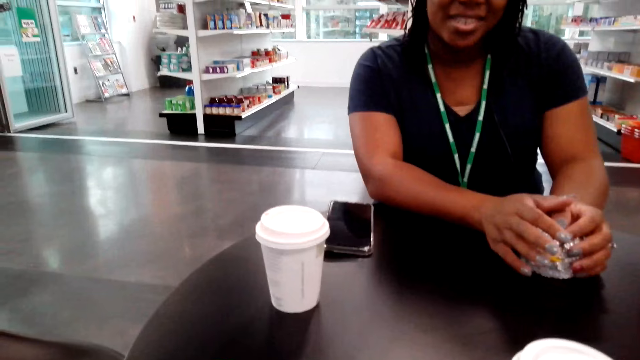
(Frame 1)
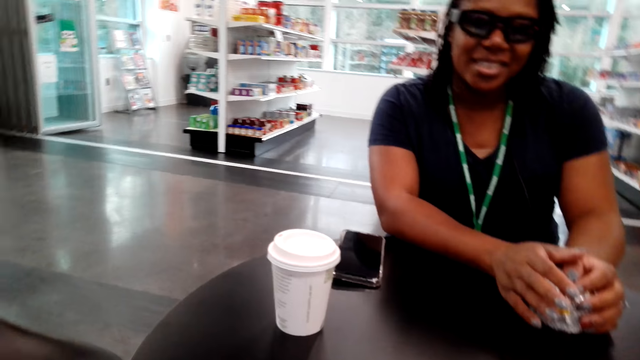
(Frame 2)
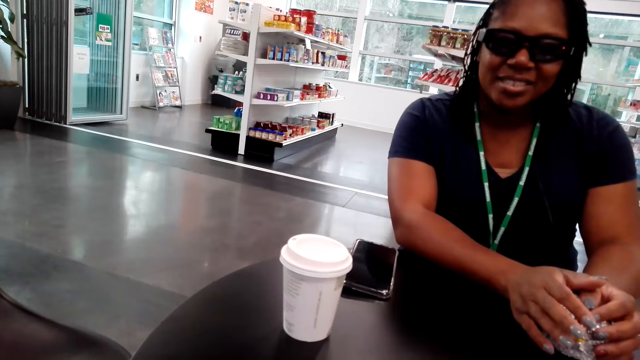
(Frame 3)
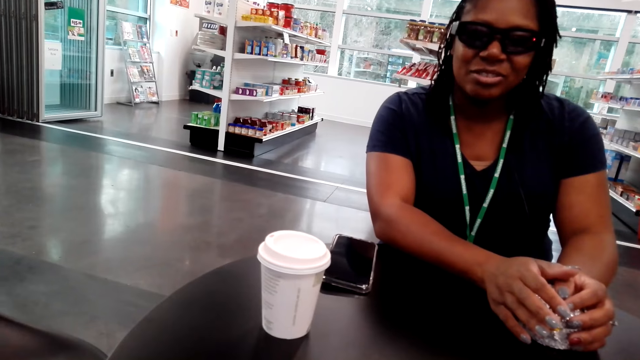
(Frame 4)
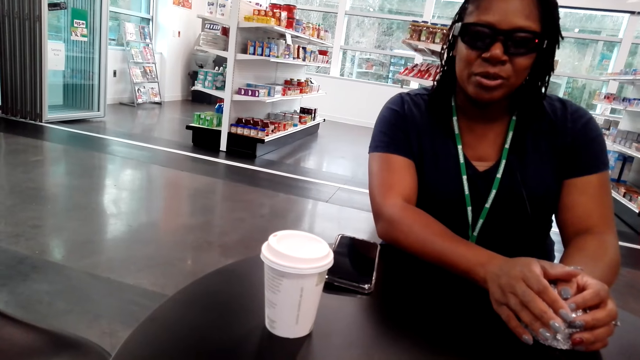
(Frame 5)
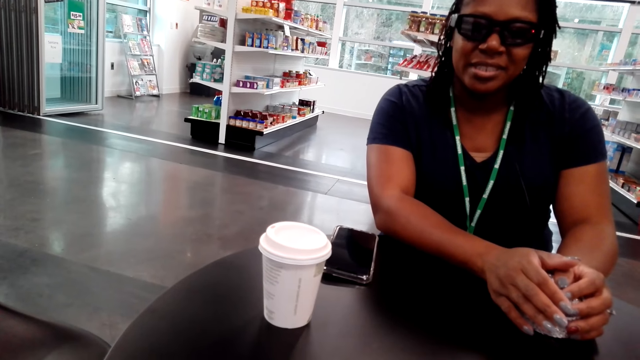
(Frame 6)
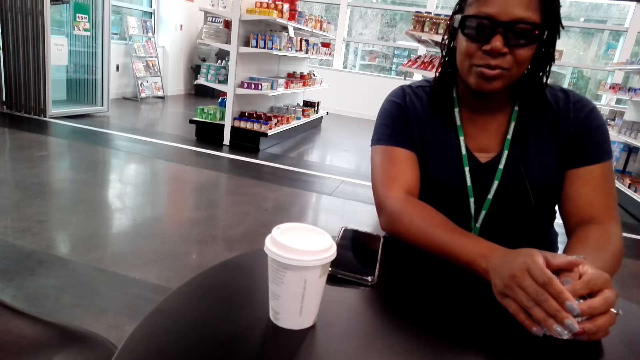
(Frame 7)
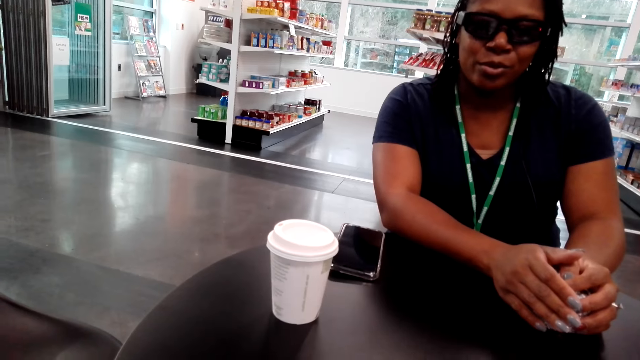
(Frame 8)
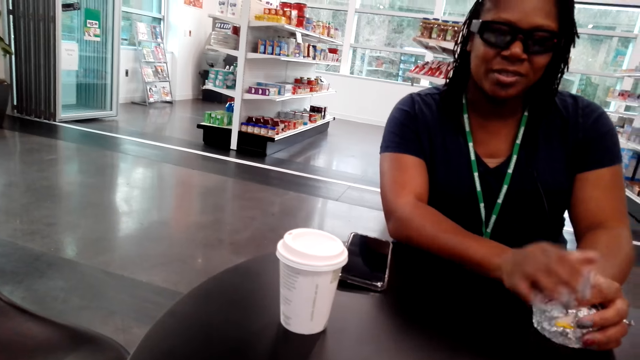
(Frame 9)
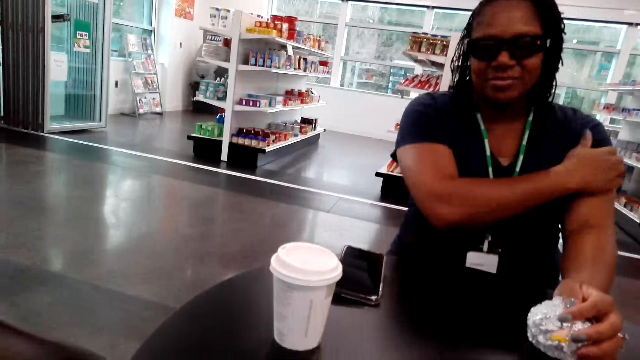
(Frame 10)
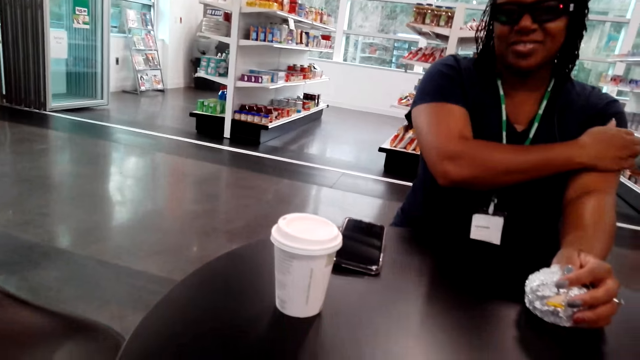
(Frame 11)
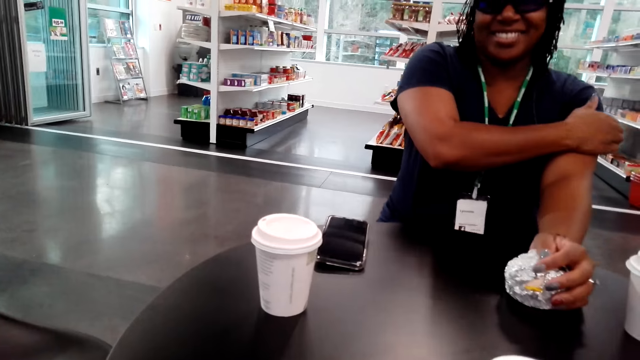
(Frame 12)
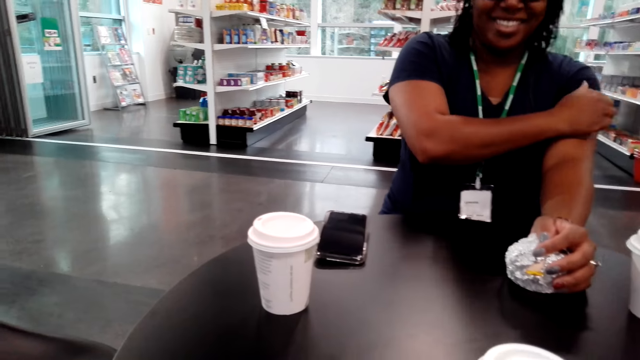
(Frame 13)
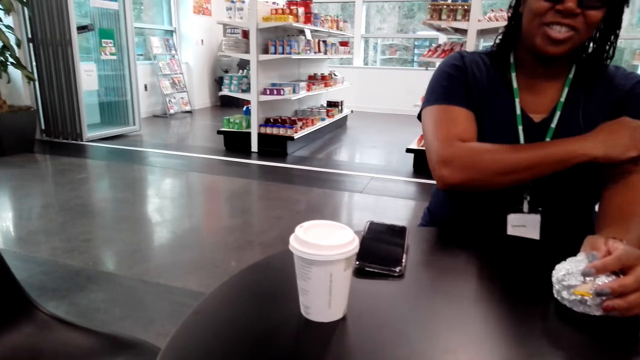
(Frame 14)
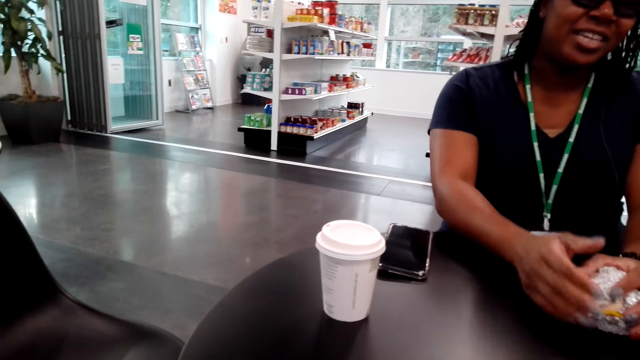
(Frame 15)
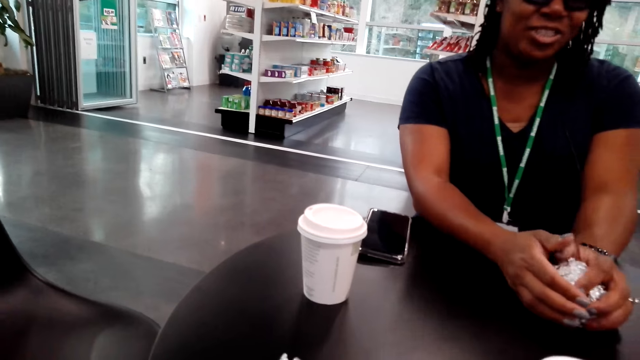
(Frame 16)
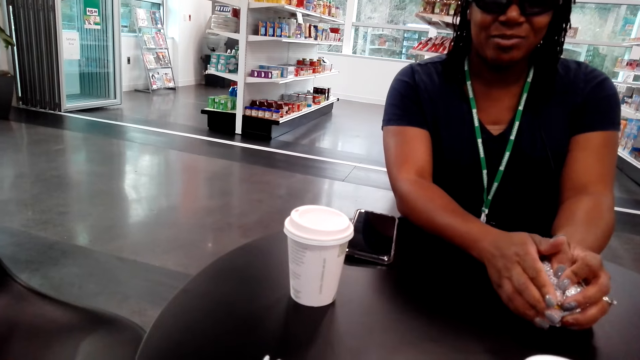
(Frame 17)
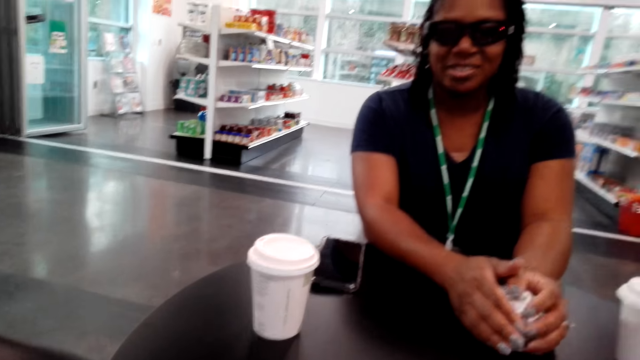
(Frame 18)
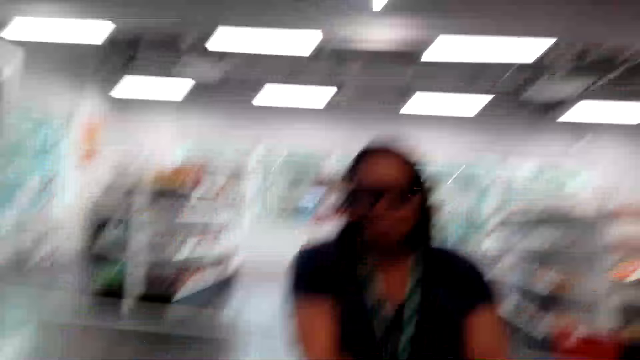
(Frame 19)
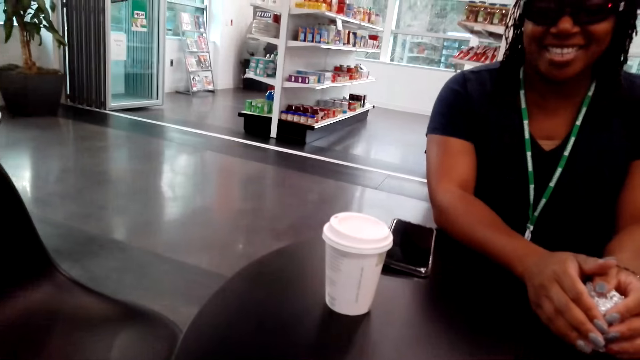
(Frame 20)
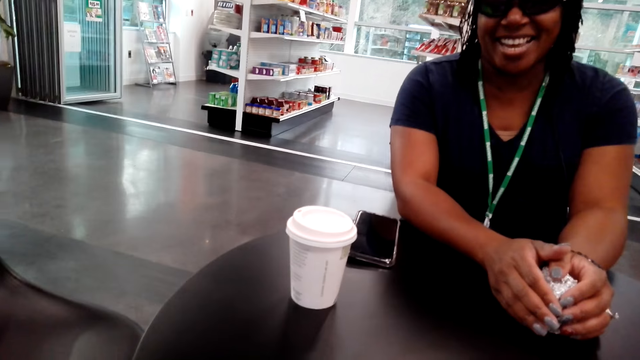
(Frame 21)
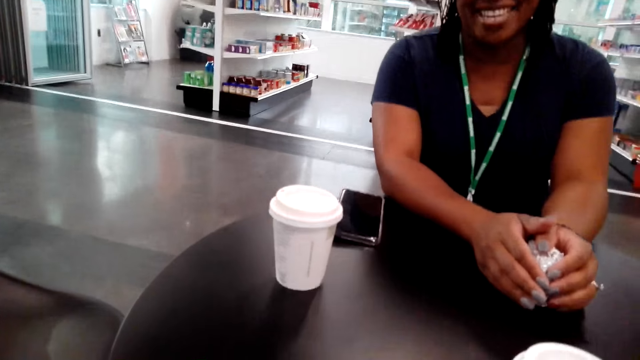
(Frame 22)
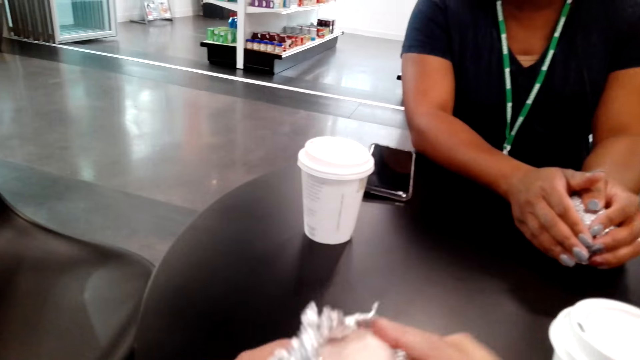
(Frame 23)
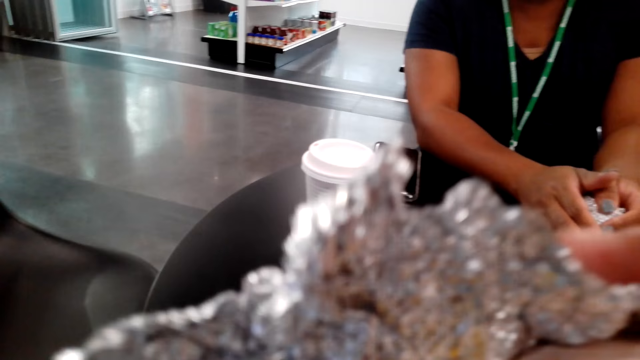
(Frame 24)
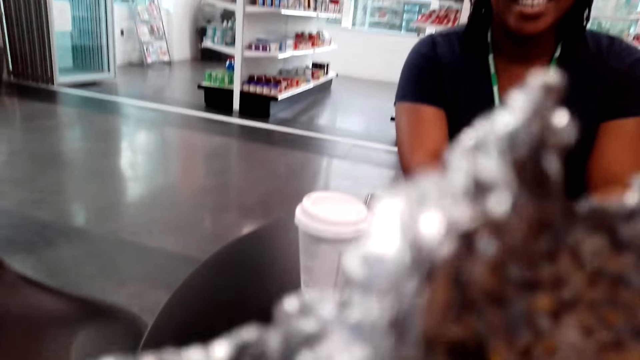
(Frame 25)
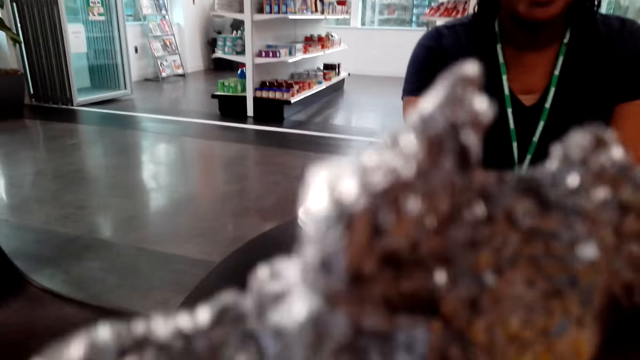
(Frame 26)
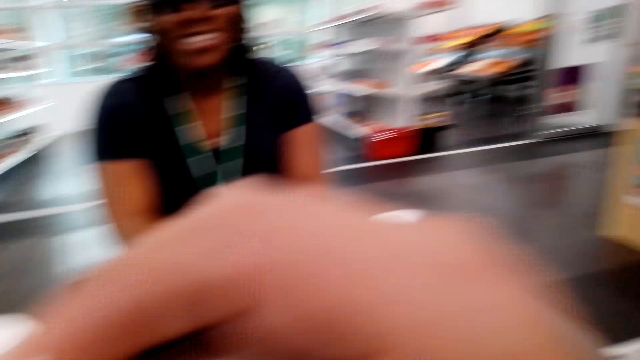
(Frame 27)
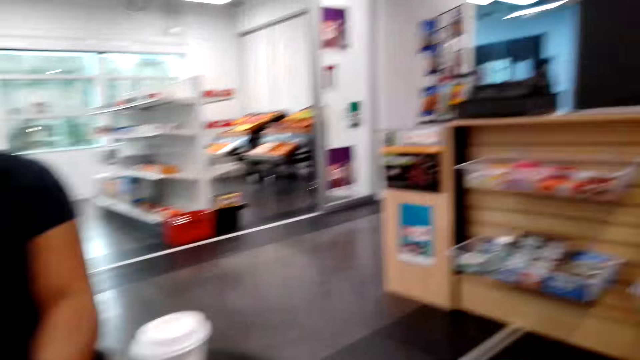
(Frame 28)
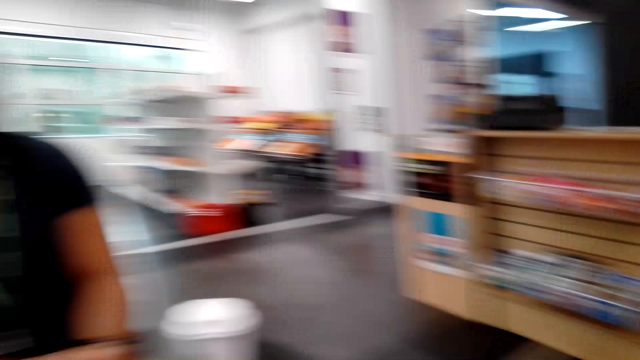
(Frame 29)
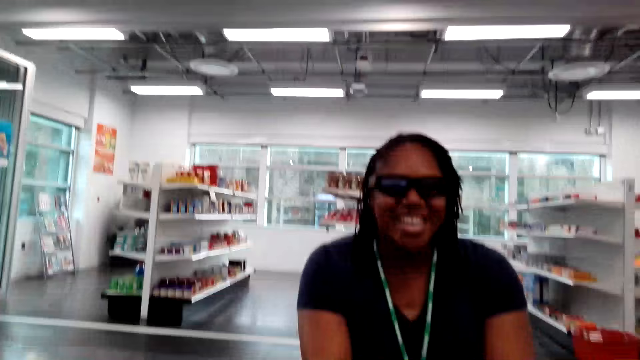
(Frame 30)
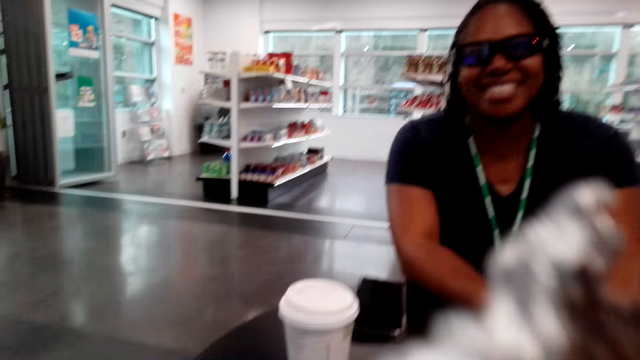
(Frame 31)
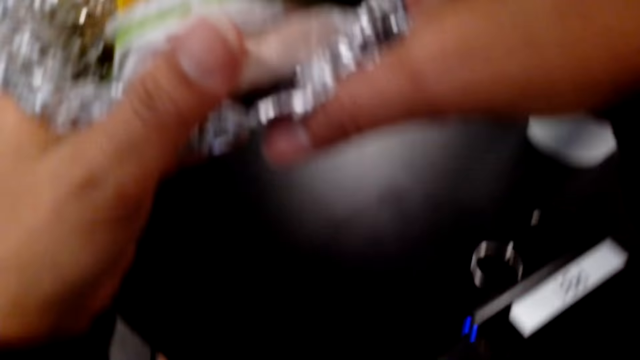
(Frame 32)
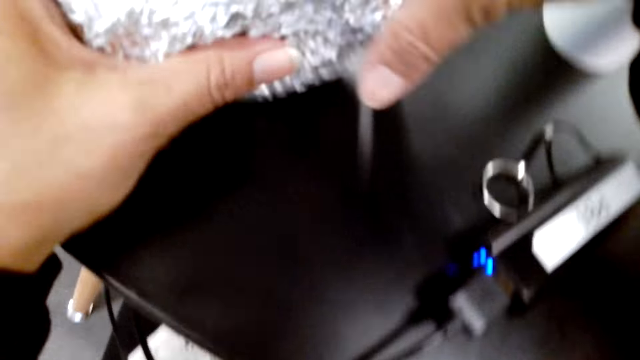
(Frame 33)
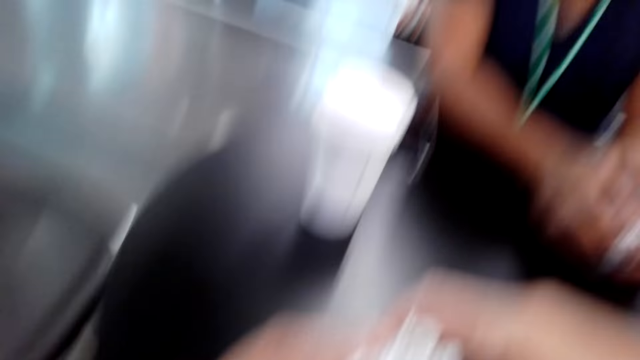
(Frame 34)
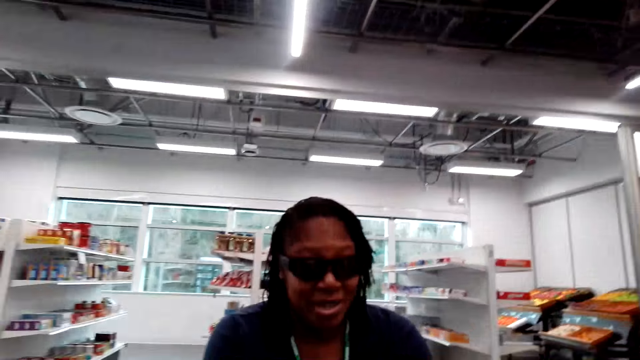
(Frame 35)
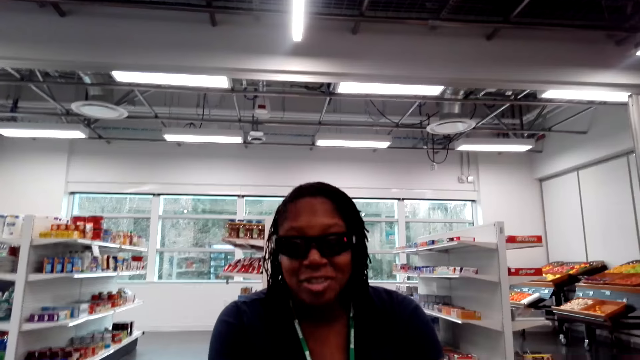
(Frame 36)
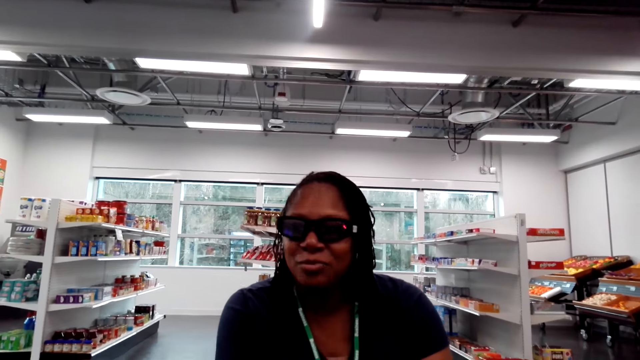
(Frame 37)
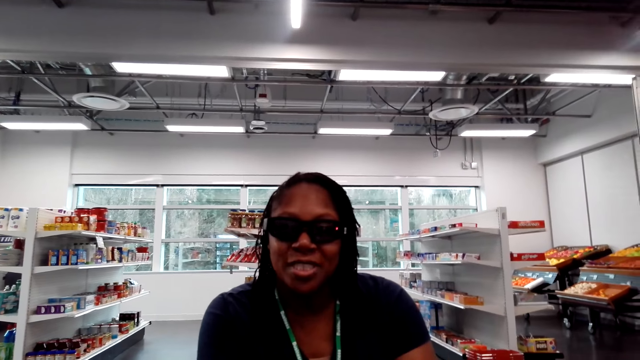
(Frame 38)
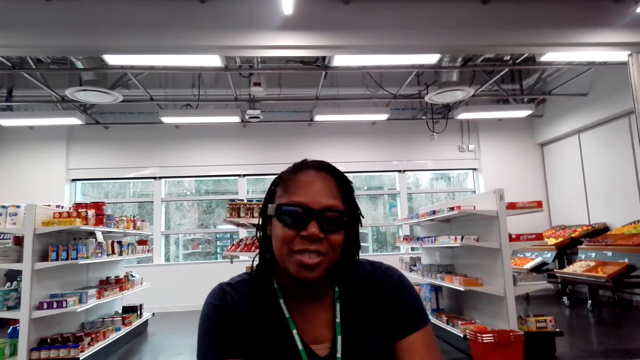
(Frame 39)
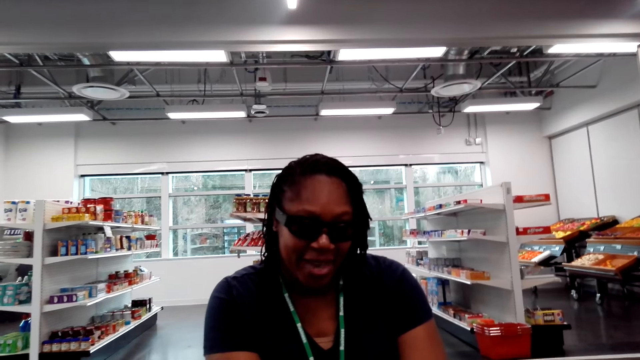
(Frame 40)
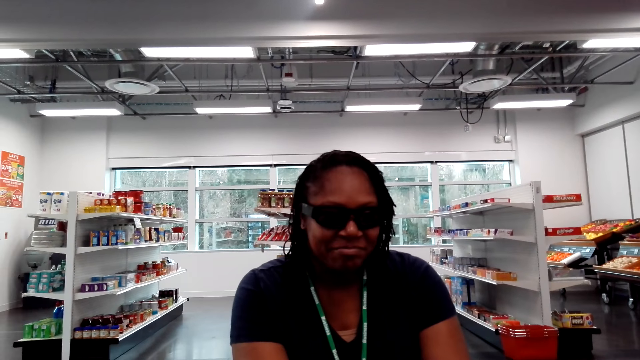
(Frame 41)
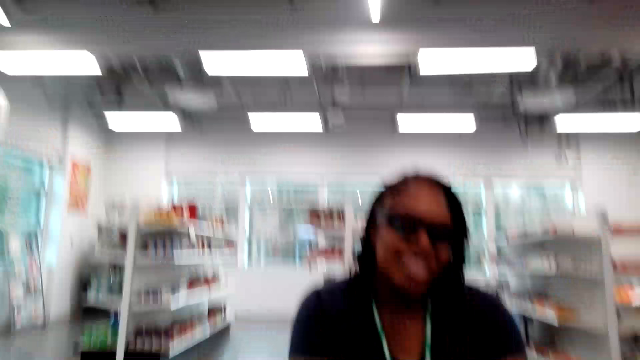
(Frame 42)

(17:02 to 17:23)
A woman rubs her hand. The camera wearer eats a sandwich. The woman talks with the camera wearer.
